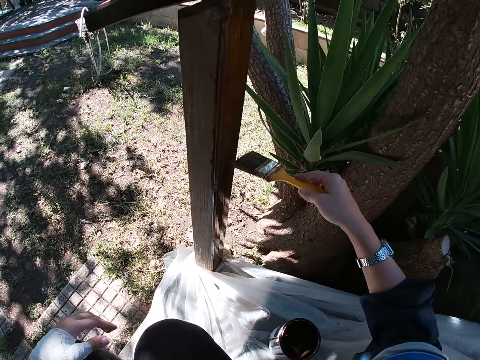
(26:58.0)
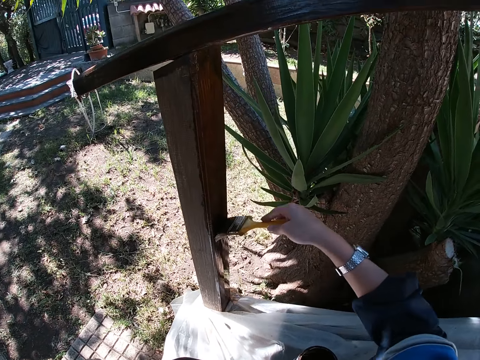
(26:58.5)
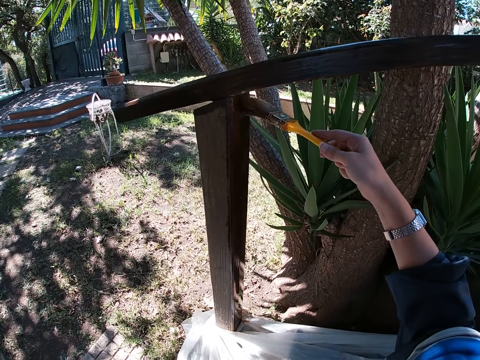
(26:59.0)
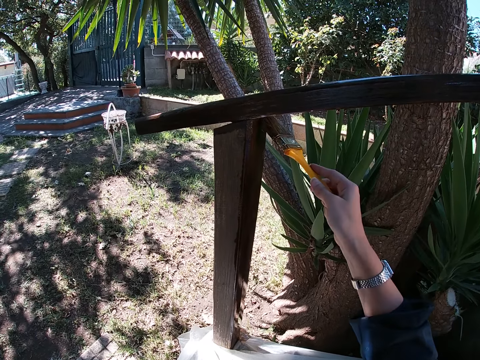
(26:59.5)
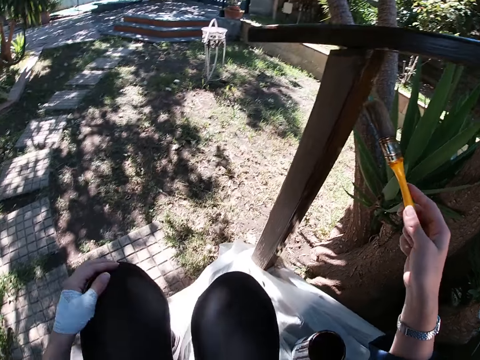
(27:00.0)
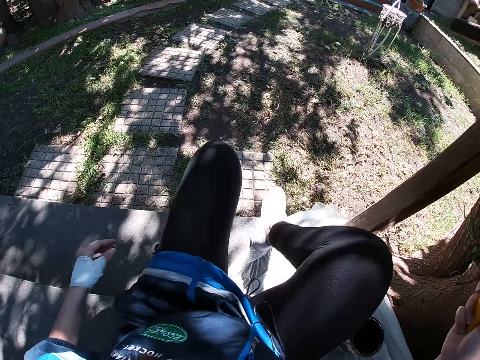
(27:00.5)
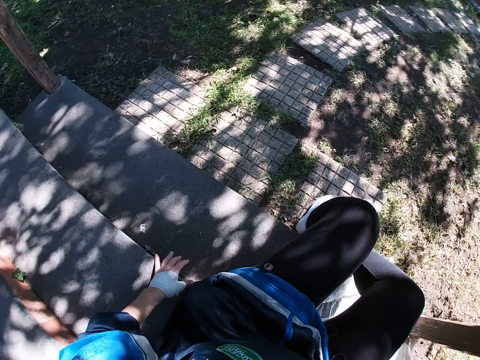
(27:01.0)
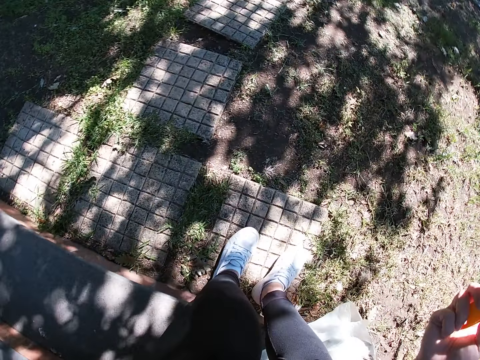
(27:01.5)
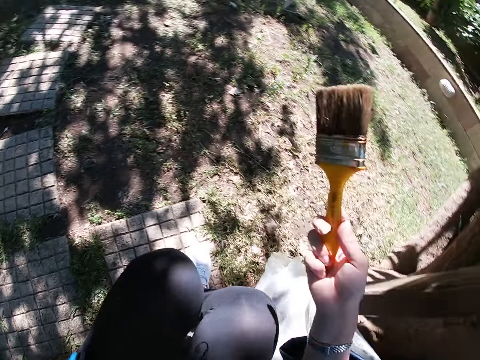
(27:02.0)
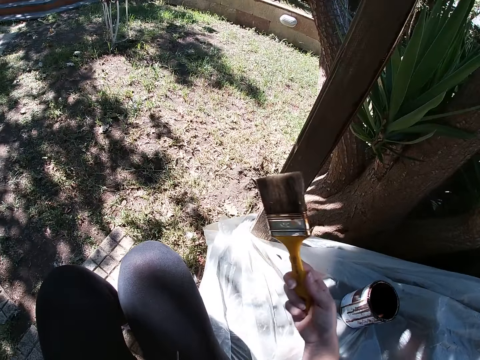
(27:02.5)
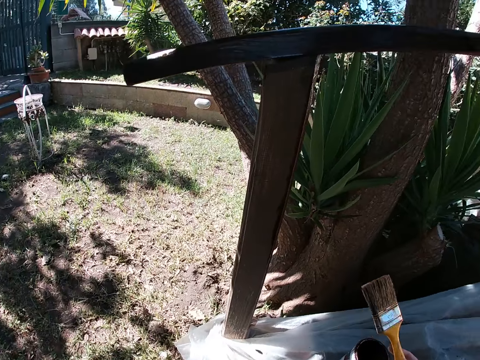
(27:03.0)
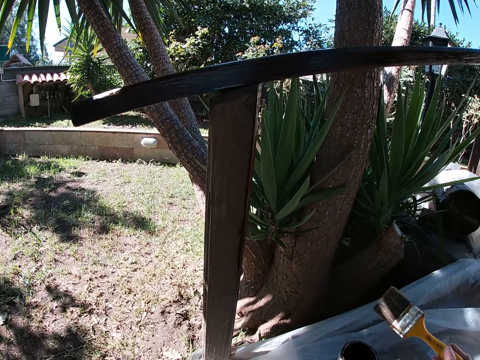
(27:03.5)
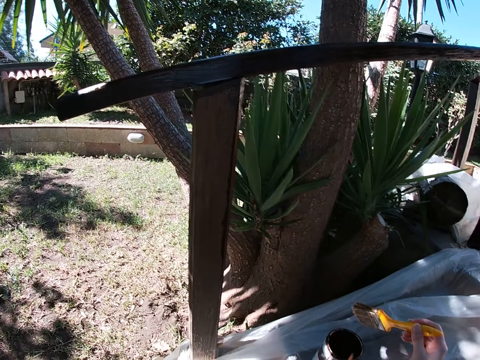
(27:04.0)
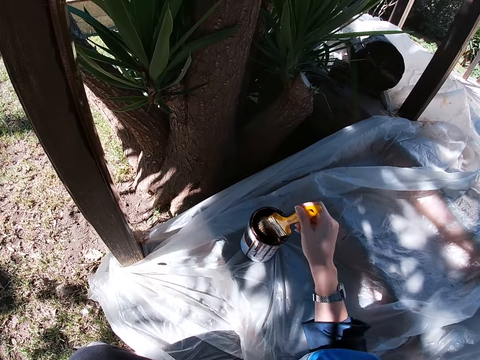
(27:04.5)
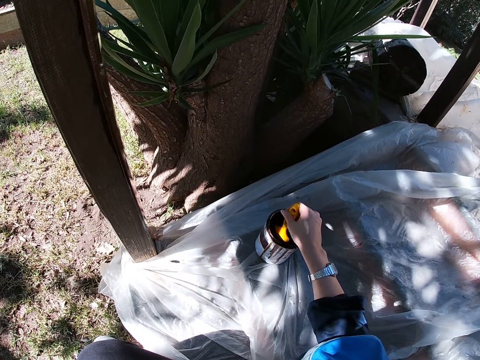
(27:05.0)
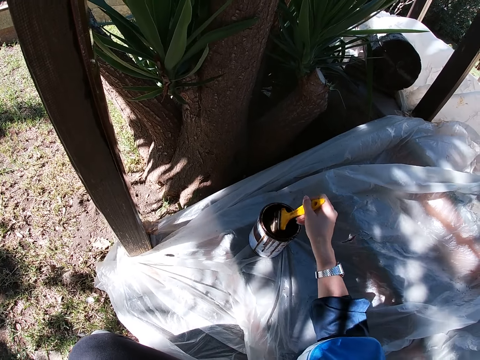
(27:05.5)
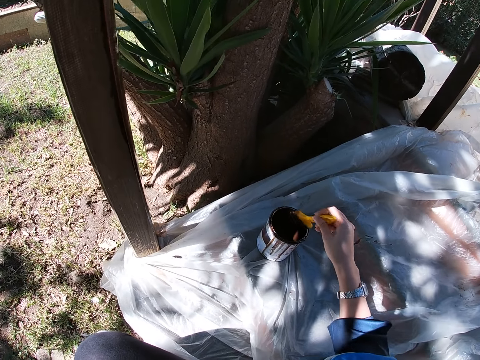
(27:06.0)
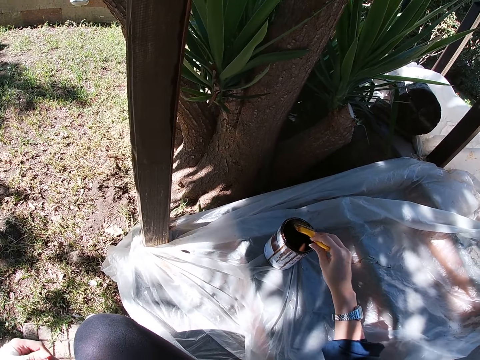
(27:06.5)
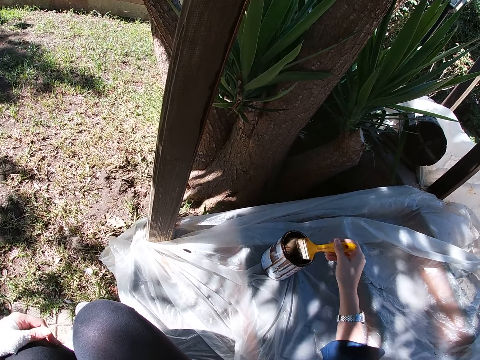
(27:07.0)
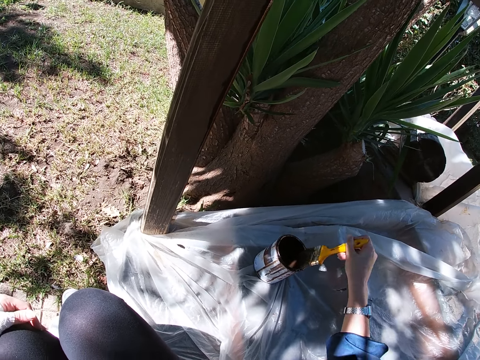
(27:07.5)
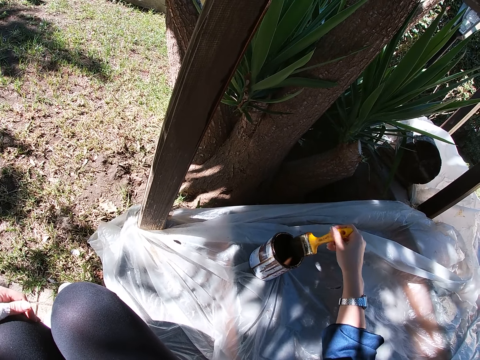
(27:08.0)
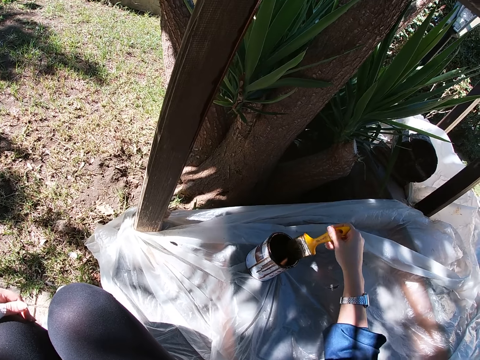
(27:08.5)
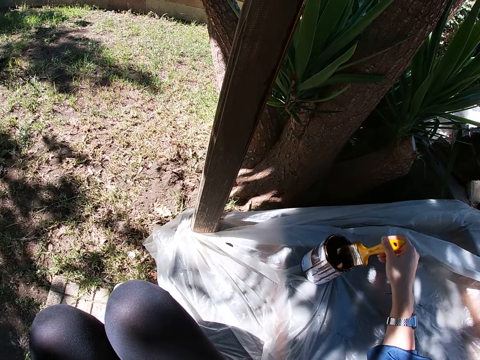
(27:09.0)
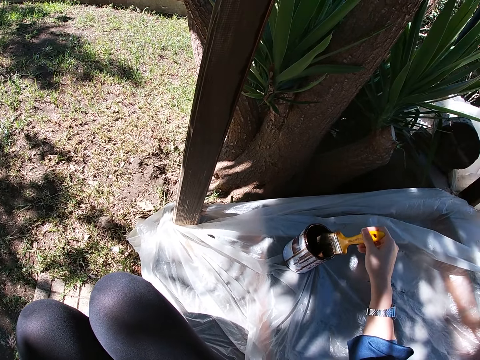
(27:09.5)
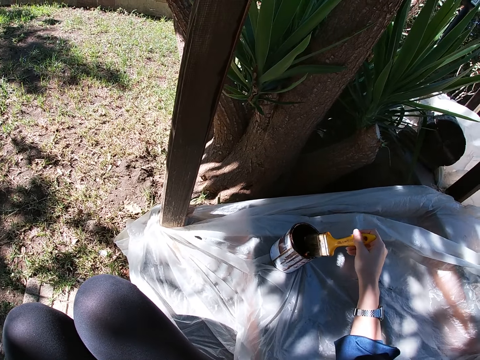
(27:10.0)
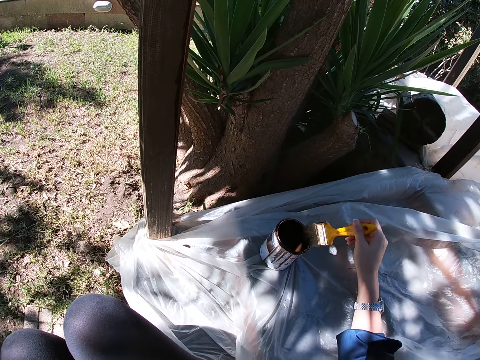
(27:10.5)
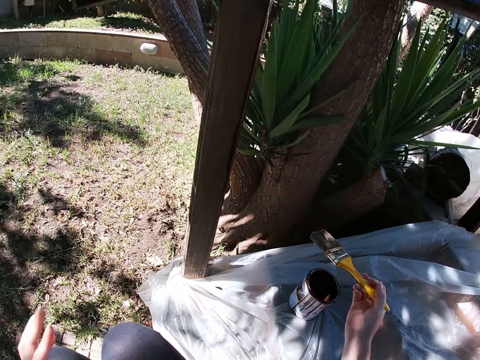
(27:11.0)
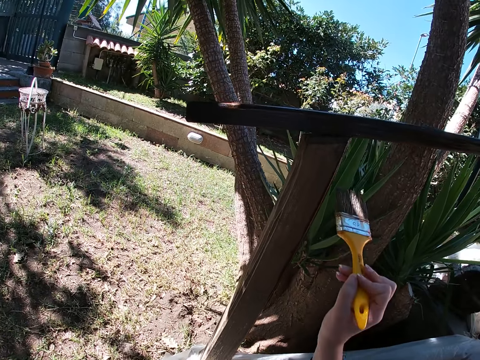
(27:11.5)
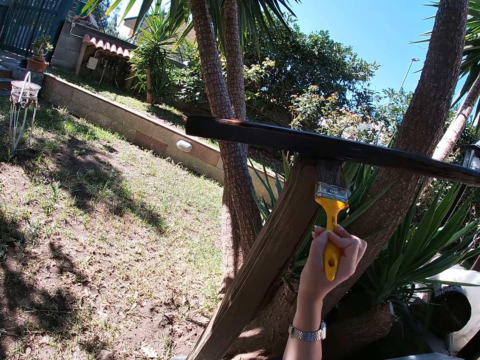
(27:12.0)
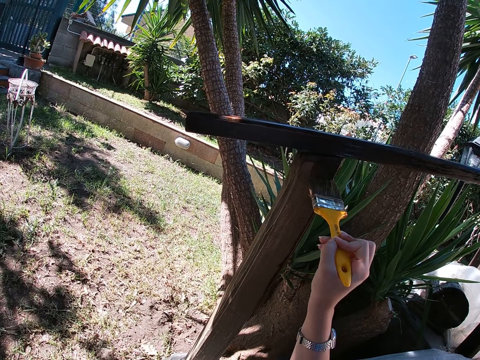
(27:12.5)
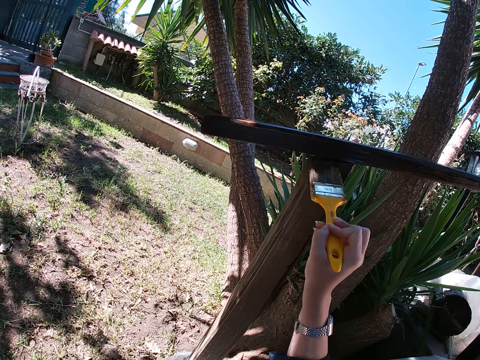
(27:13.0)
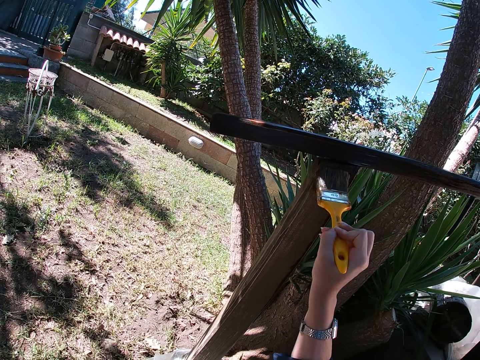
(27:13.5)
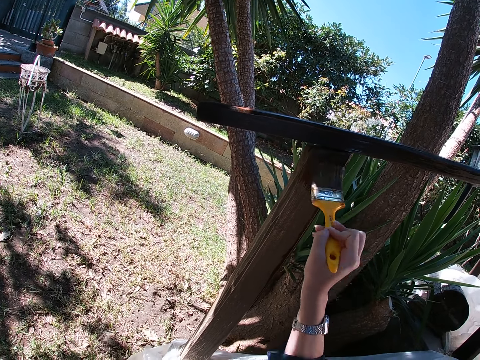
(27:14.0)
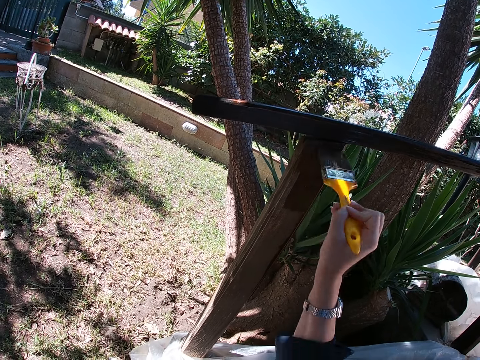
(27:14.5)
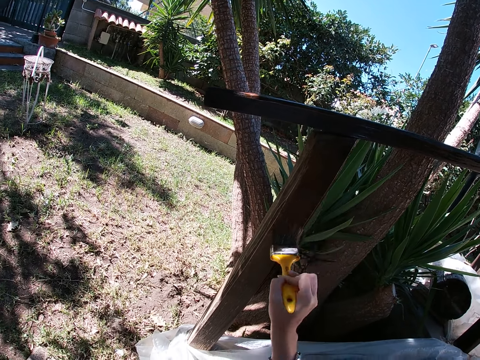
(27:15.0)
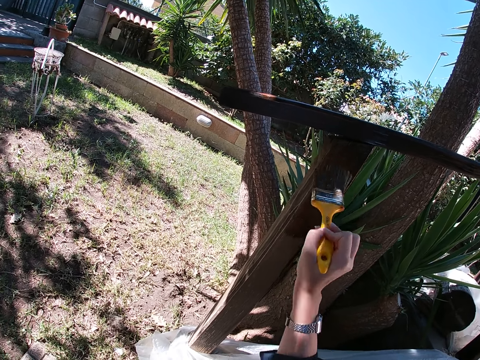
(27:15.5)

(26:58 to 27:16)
The camera wearer puts her feet down. She places her left hand on the floor. She moves down the stairs. She sits down on the stairs. She dips the paint brush in her right hand into the paint container or can. She cleans the paint brush bristles on the edge of the paint container. She removes her left hand from her left knee. She touches her face. She taps the paint can with the paint brush. She raises her left hand. She paints the wooden balcony rail with the paint brush in her right hand.

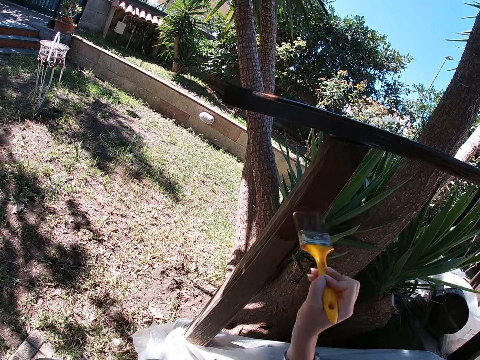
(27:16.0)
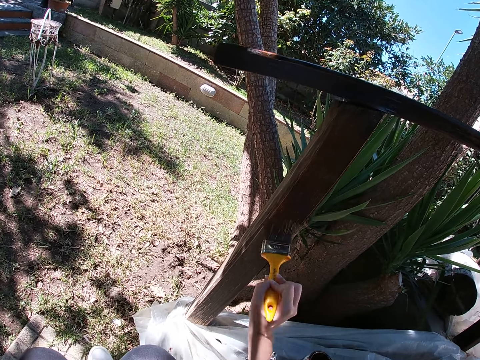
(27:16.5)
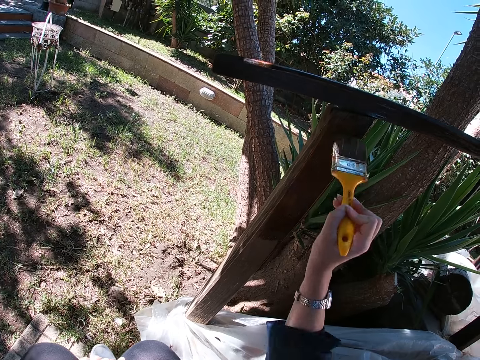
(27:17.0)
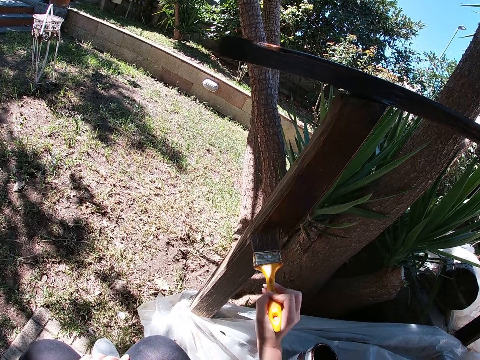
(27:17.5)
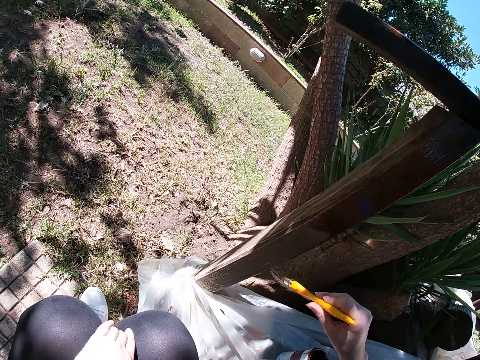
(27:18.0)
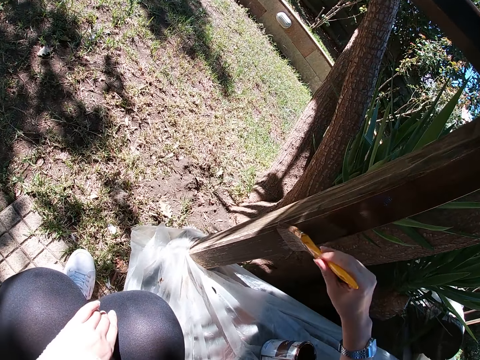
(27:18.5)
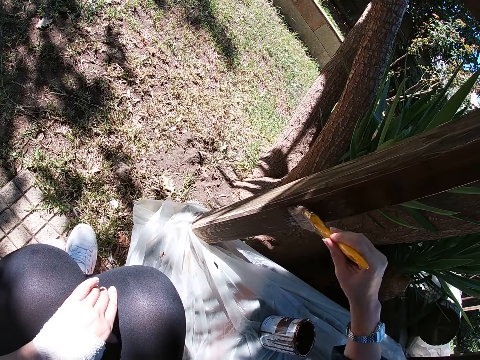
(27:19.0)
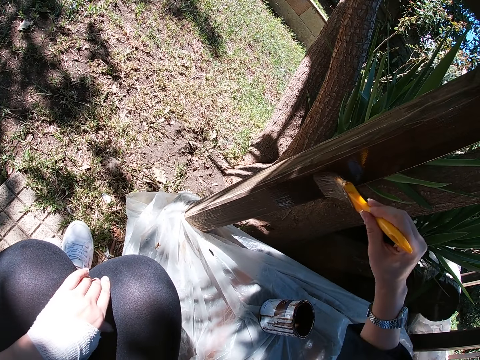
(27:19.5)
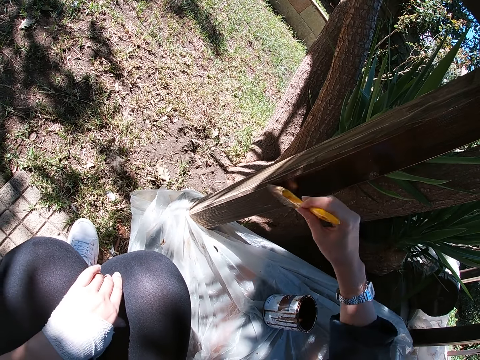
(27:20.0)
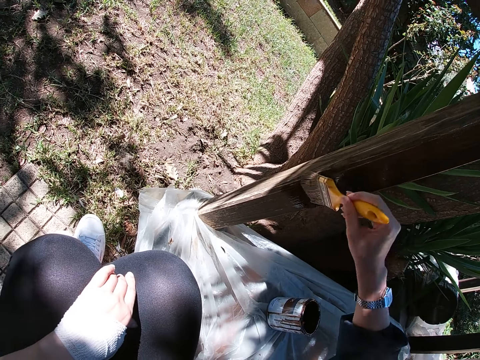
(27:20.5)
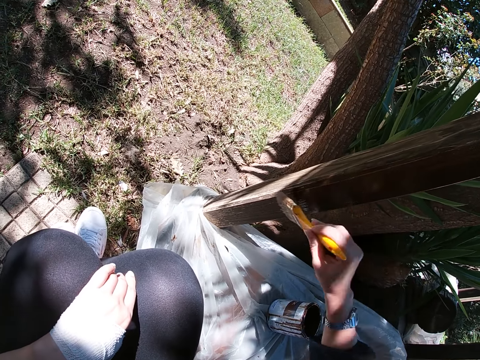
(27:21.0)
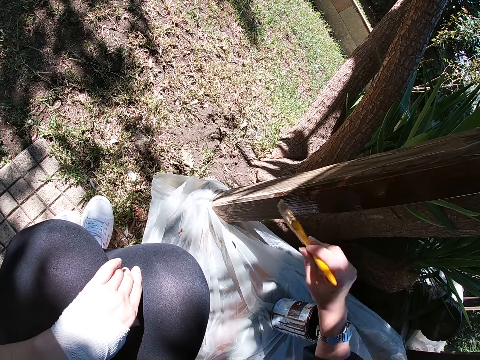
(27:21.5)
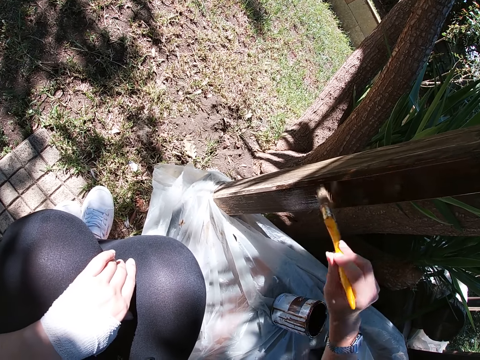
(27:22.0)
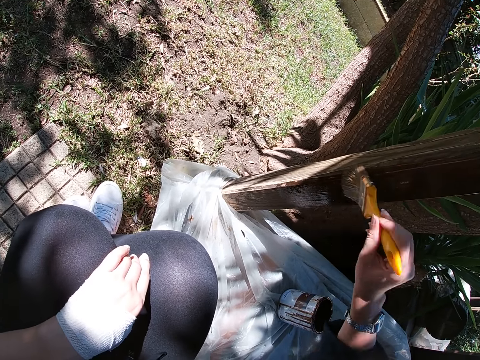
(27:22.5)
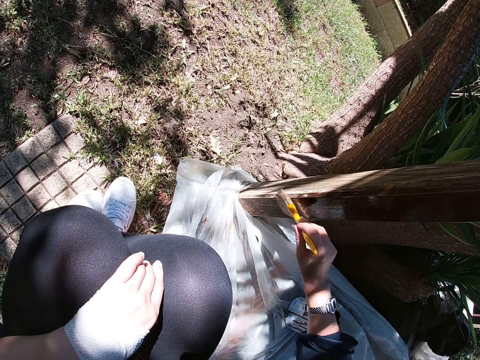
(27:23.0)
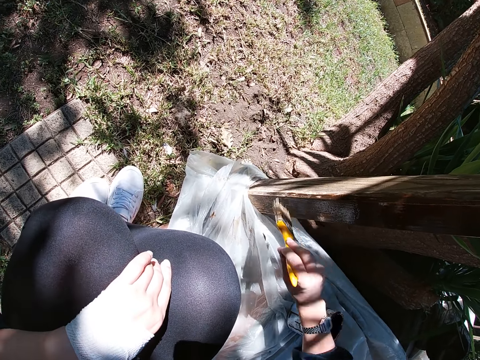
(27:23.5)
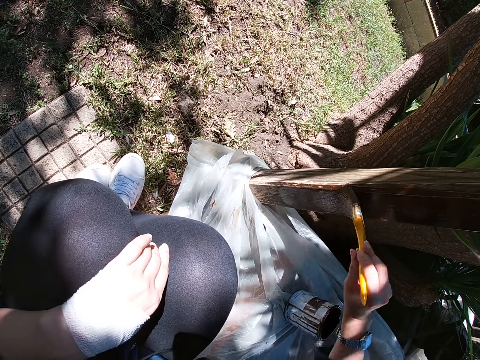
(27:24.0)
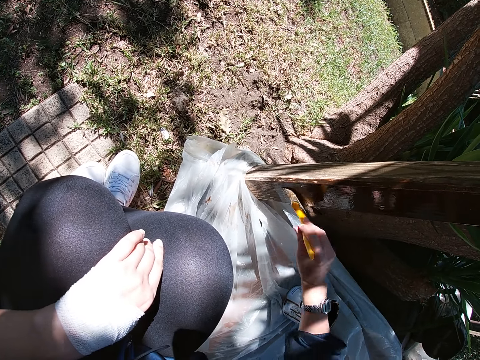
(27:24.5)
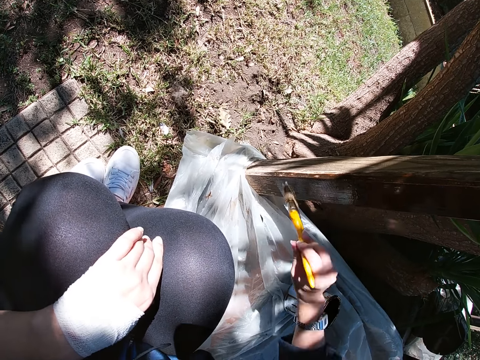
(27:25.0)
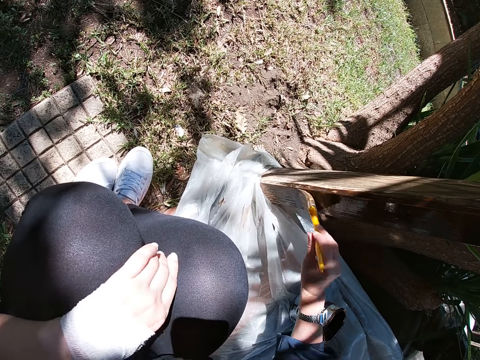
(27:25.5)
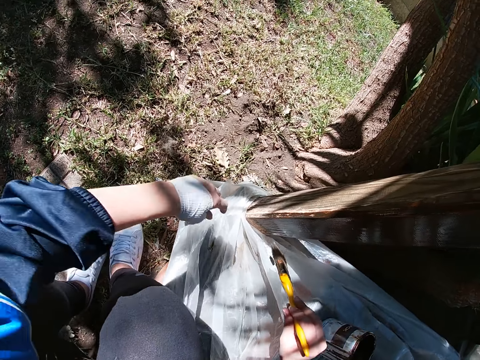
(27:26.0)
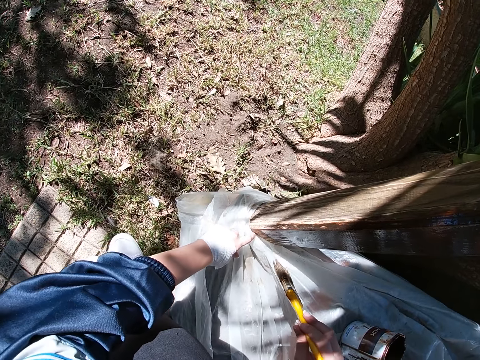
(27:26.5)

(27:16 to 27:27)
The camera wearer removes the paint brush from the wooden structure. She holds a nylon with her left hand.
